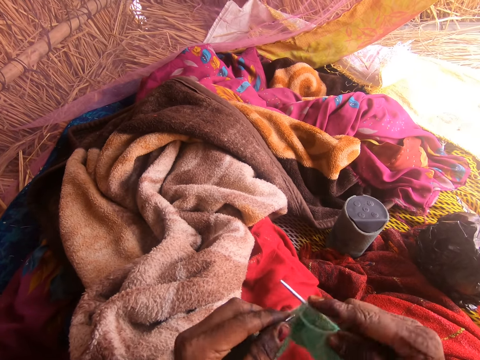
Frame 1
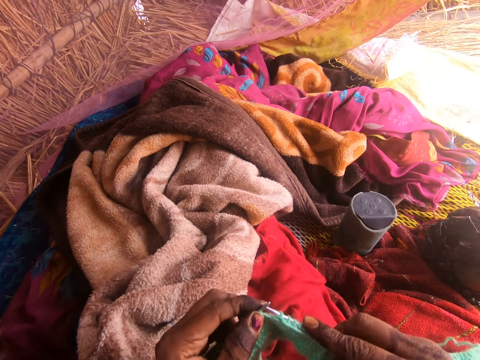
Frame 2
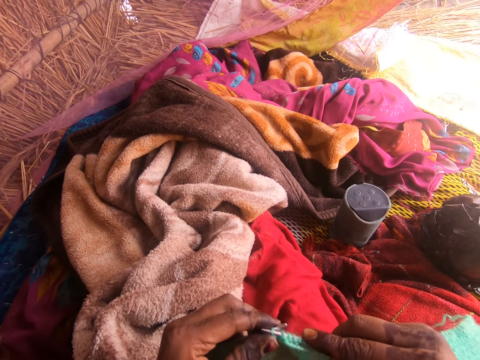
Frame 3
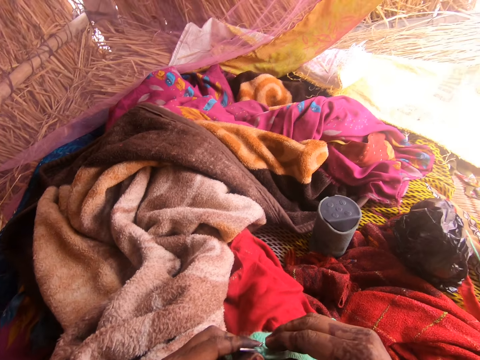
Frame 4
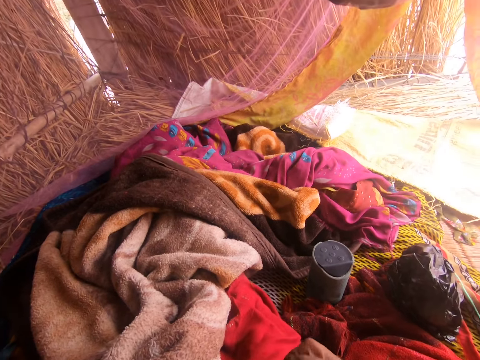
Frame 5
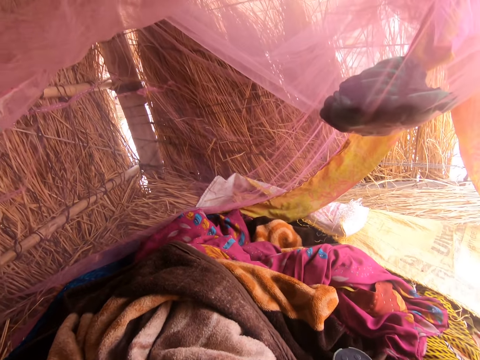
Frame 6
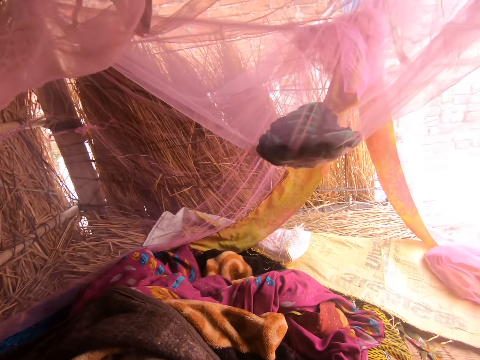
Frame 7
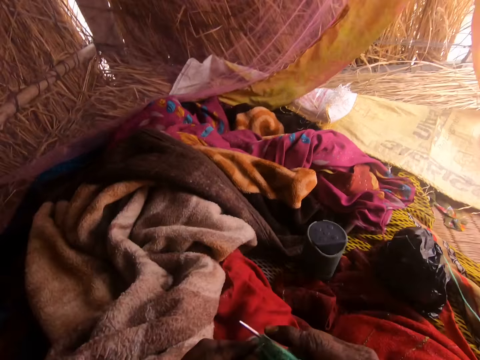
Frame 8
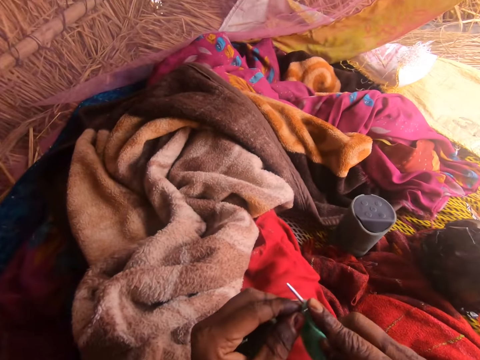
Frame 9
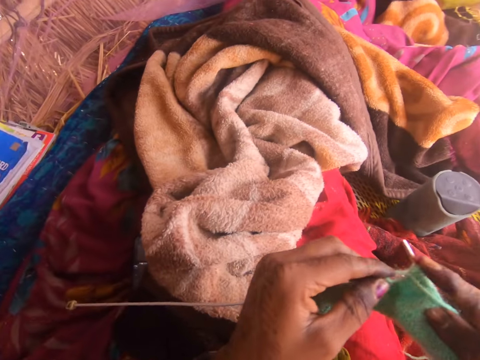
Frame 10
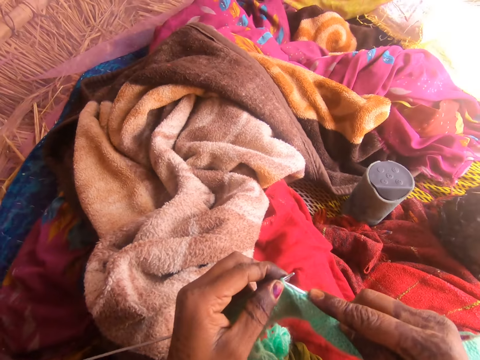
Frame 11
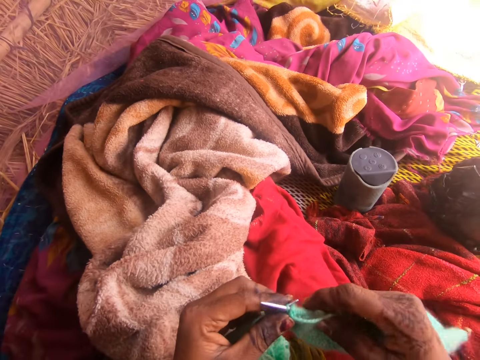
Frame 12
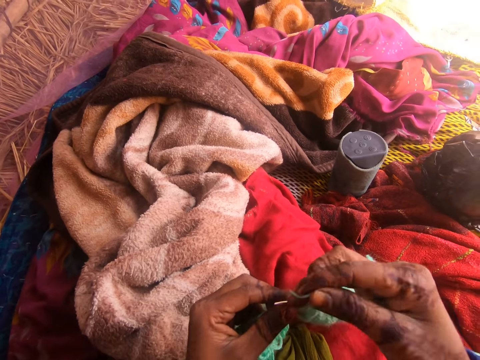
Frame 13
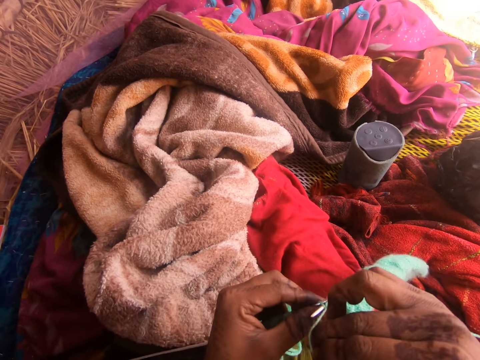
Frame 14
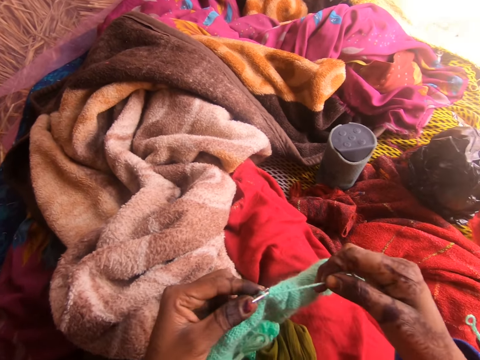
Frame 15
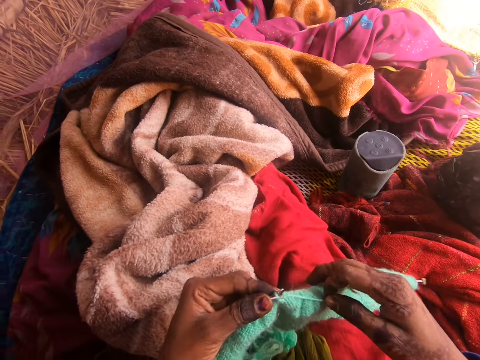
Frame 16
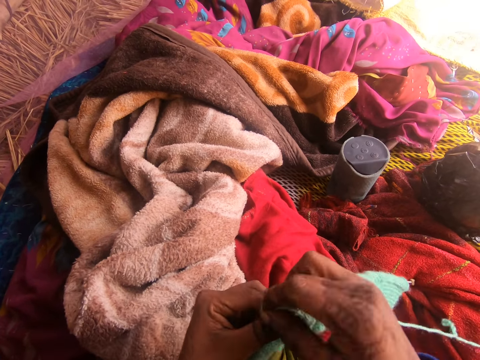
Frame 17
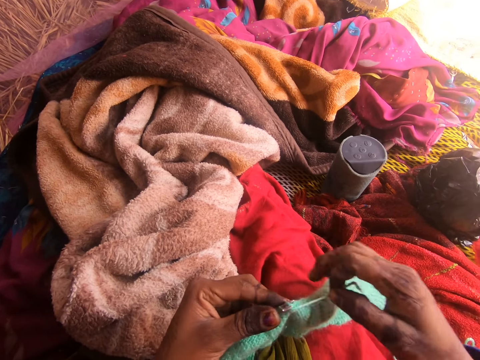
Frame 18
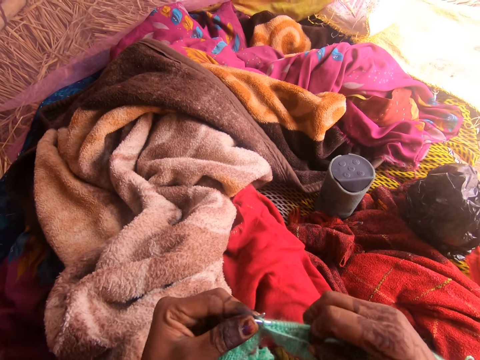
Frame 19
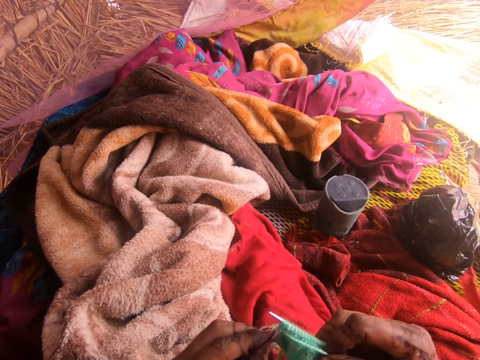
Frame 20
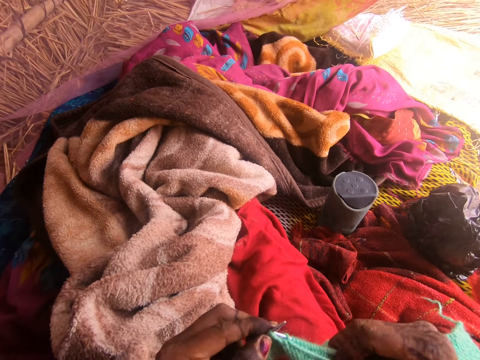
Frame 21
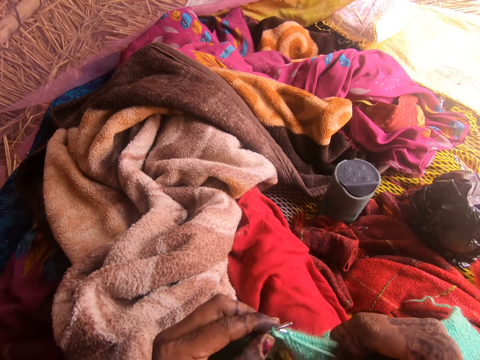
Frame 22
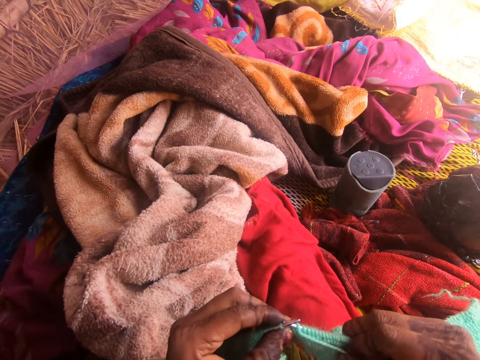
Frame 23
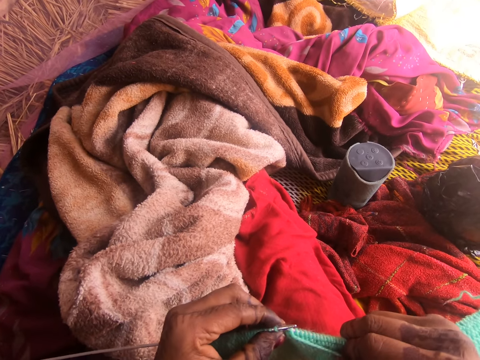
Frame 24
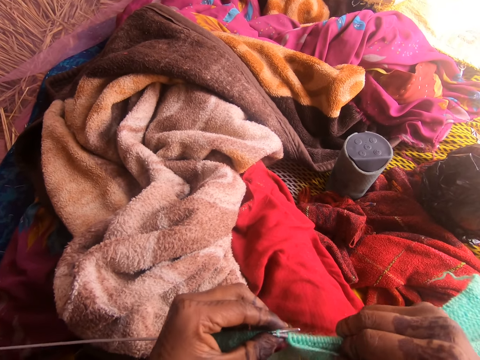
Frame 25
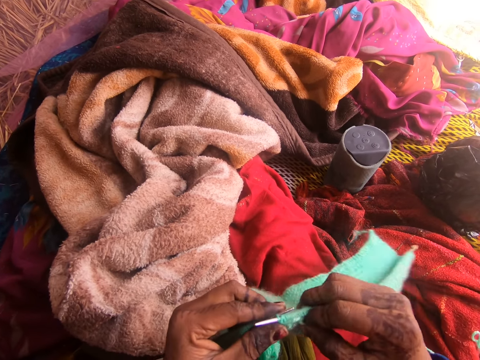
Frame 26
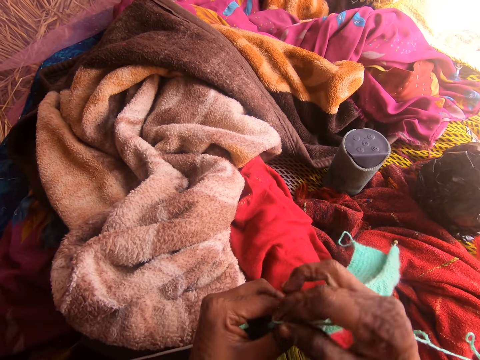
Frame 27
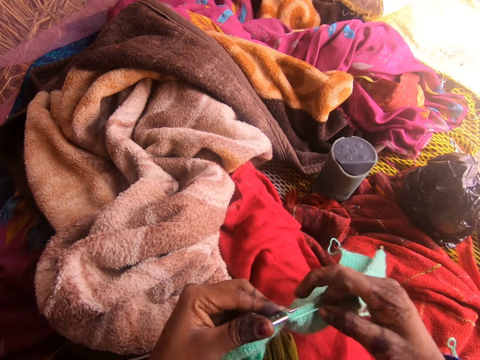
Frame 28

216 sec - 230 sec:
The camera wearer sings the song.

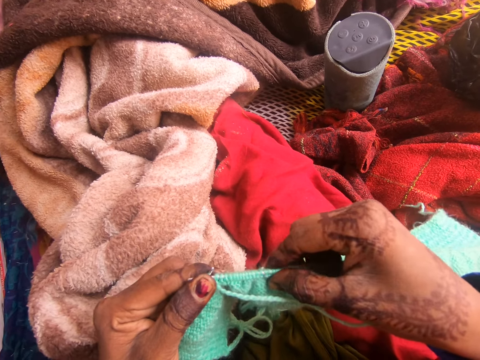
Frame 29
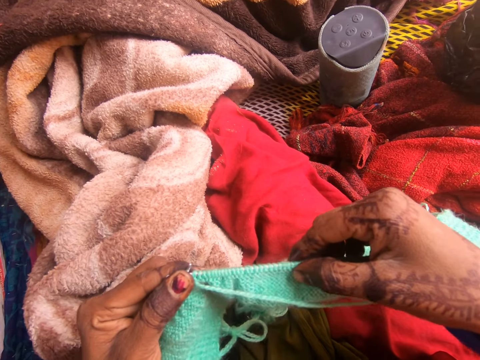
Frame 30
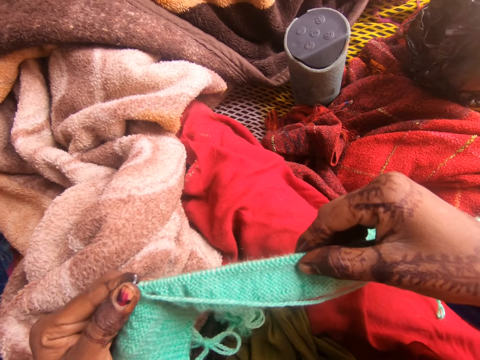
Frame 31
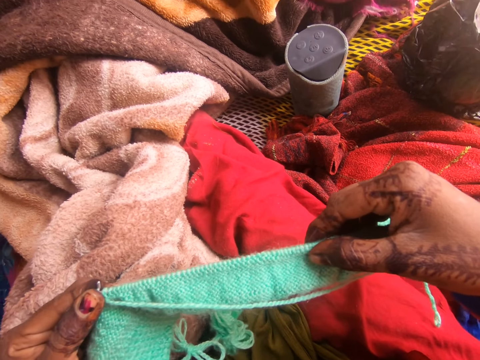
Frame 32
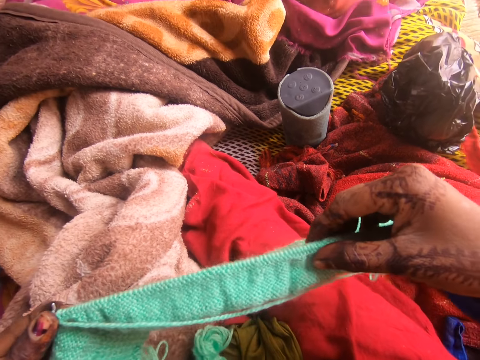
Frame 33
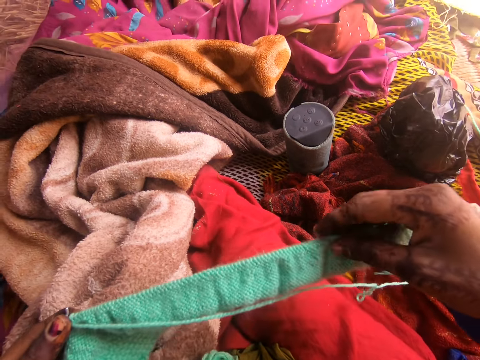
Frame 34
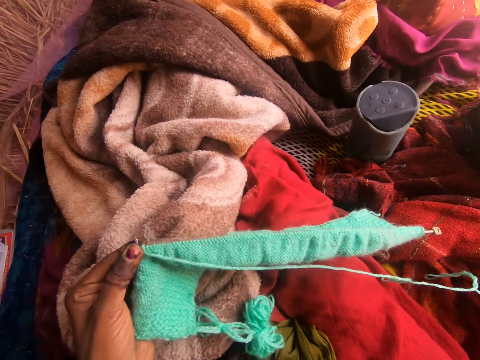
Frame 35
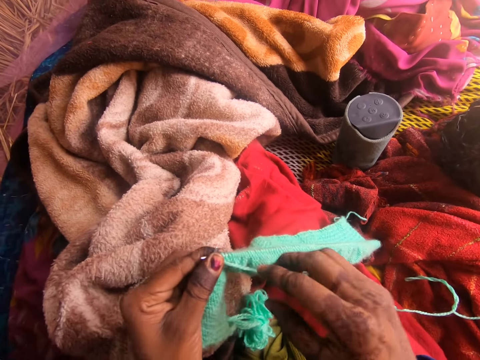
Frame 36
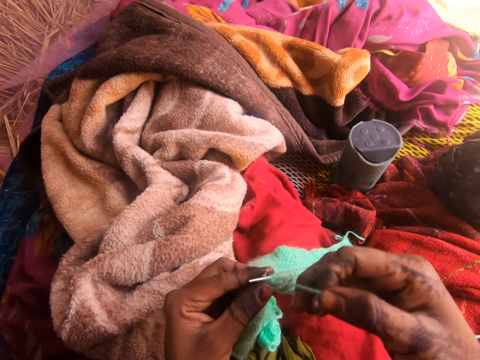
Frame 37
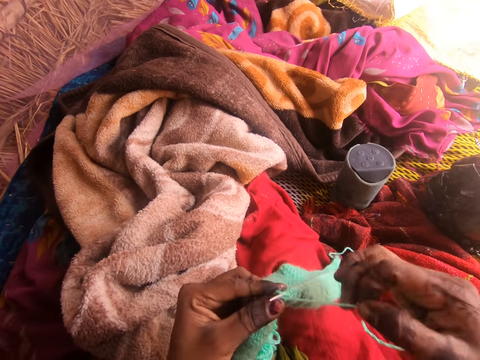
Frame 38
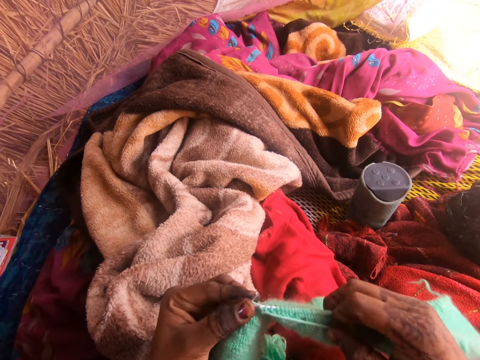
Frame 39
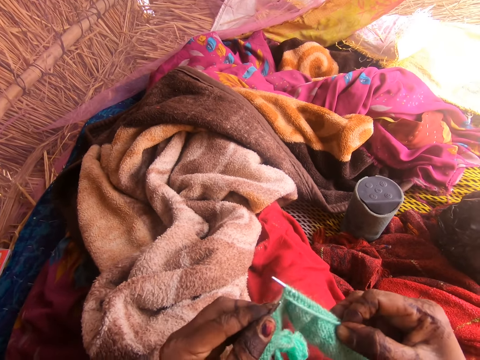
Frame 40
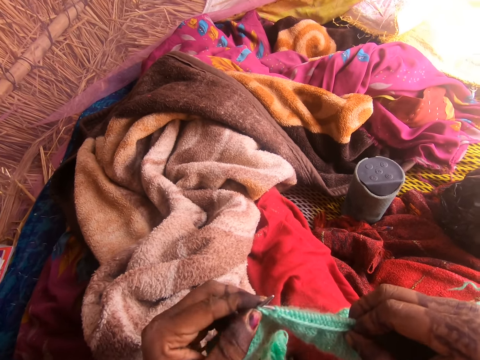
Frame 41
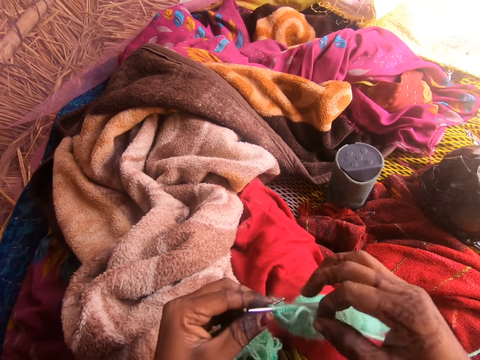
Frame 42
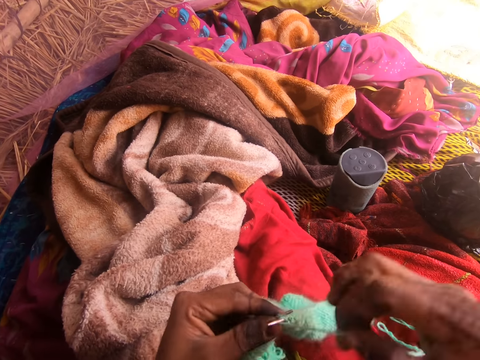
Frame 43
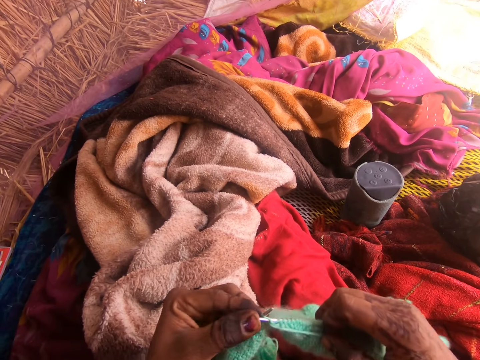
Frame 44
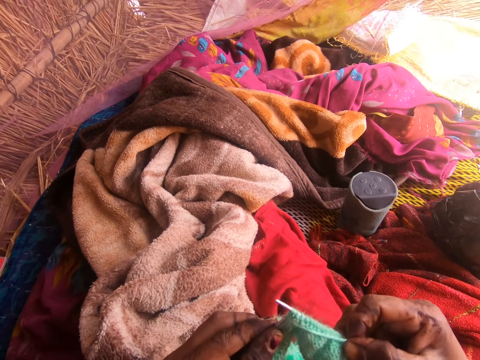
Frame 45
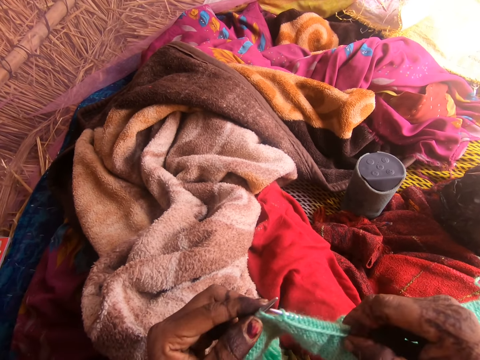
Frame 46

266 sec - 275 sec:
The camera wearer touches her face with her right hand. She knits with the knitting pin and wool using both hands.

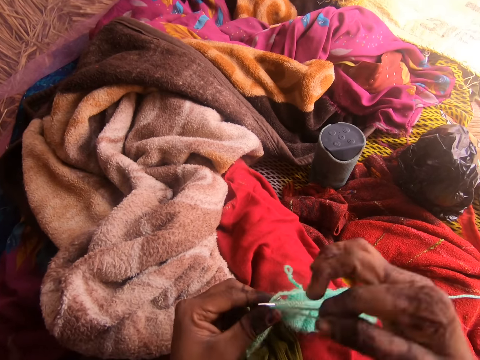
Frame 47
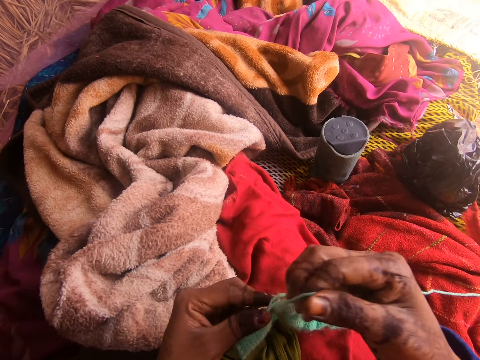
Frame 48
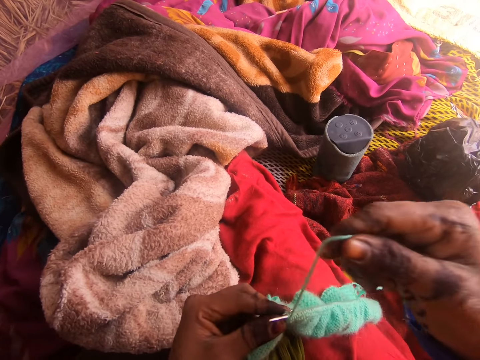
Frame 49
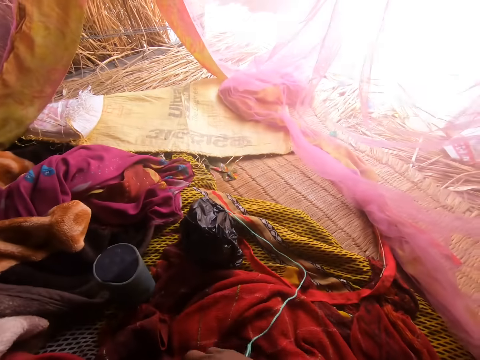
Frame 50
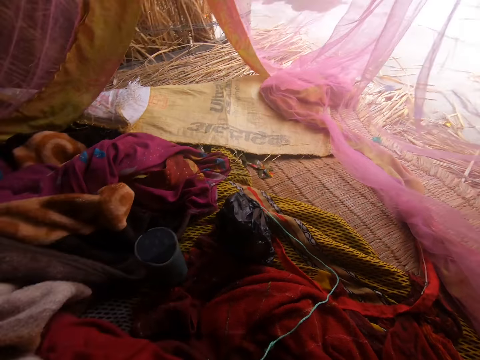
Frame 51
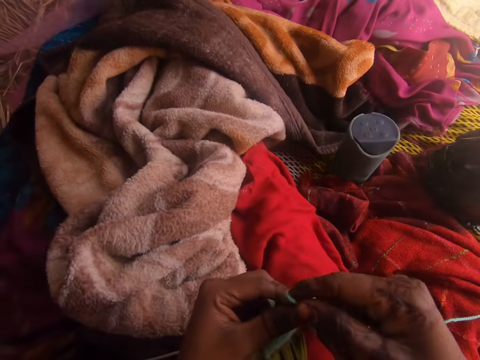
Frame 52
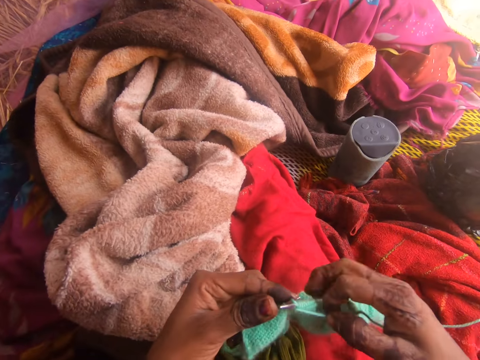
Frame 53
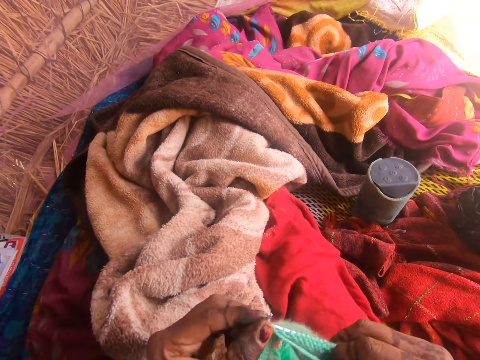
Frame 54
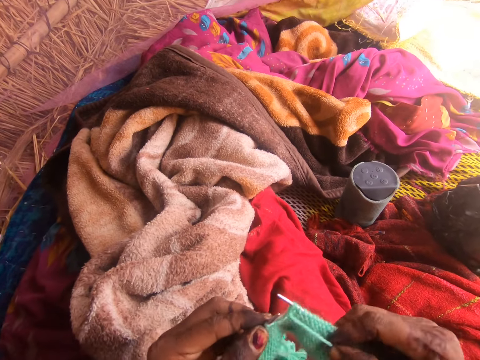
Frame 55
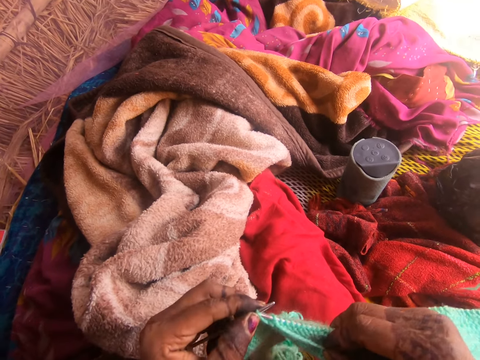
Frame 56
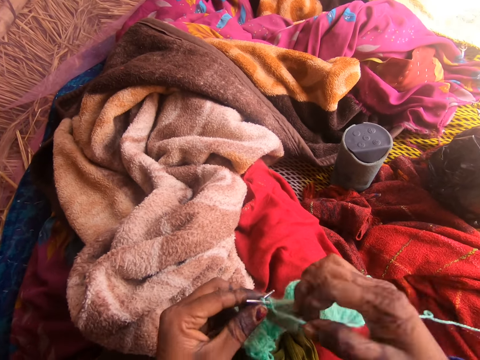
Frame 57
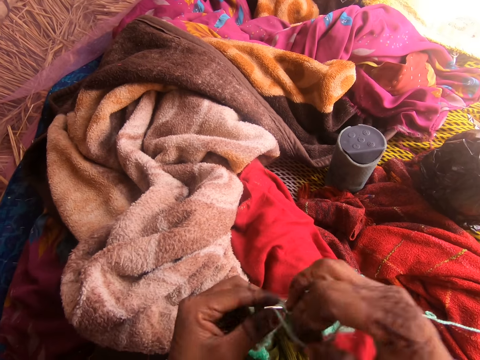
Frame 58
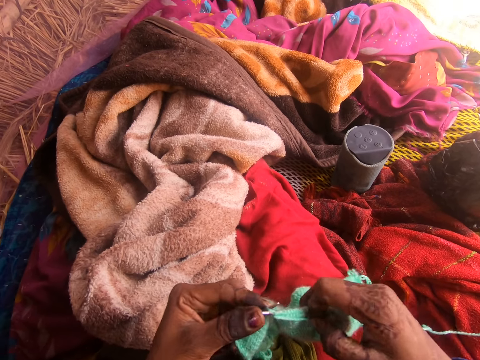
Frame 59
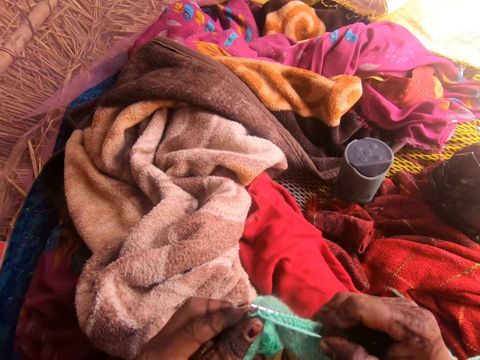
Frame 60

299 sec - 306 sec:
The camera wearer looks around. They knit a fabric.
